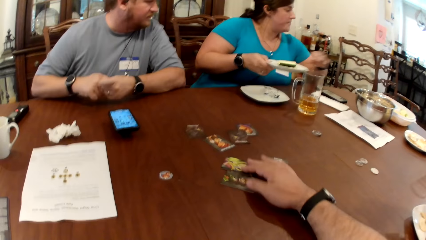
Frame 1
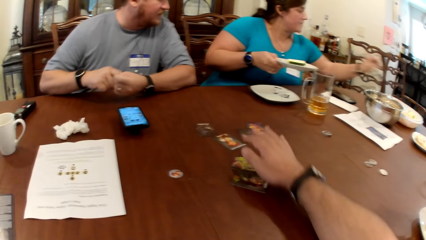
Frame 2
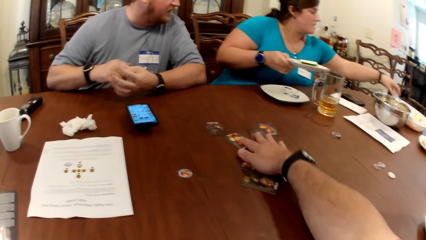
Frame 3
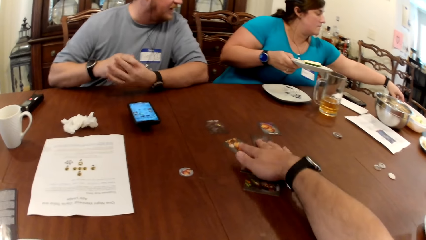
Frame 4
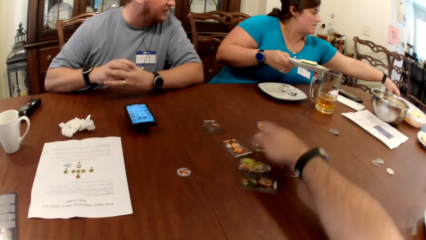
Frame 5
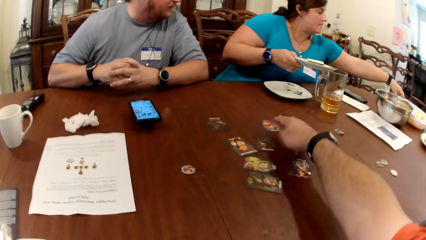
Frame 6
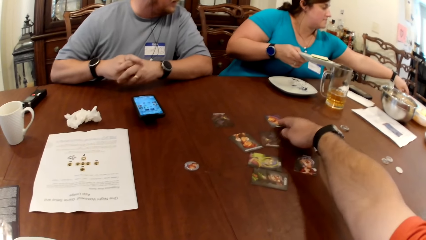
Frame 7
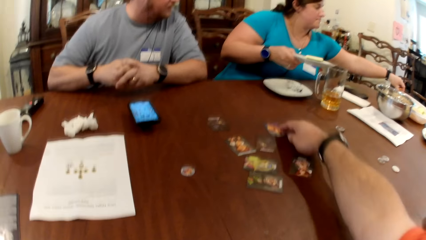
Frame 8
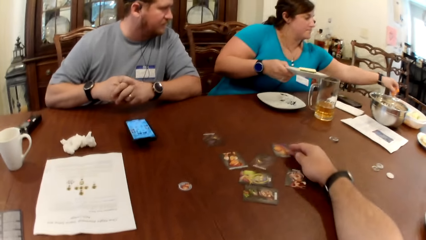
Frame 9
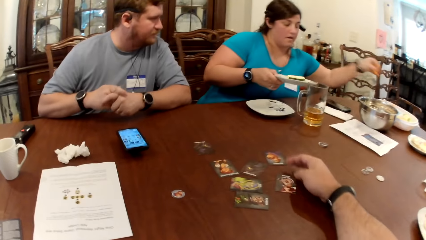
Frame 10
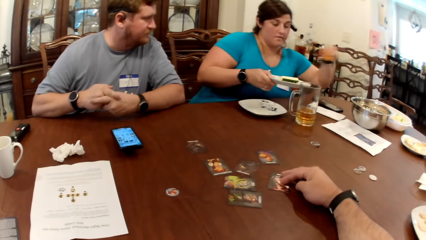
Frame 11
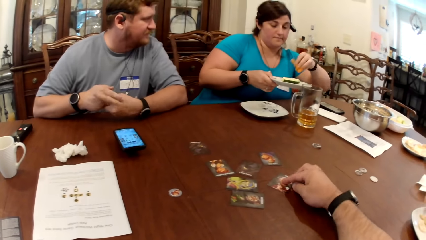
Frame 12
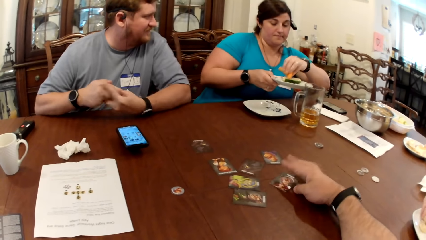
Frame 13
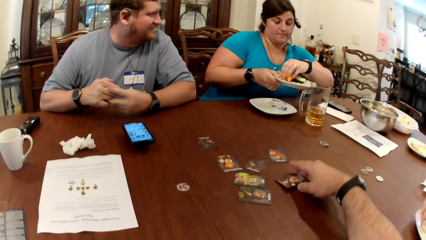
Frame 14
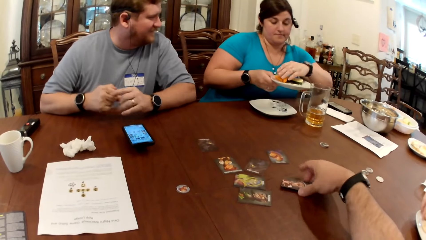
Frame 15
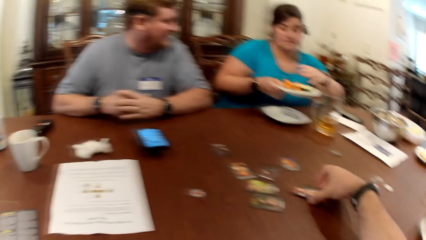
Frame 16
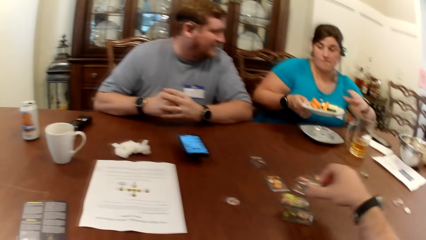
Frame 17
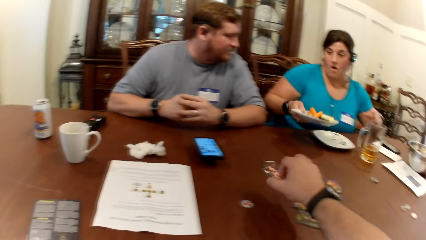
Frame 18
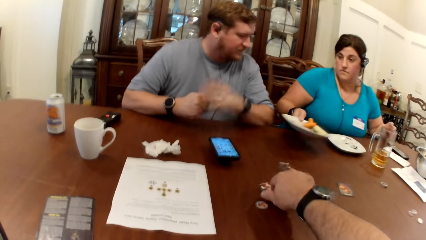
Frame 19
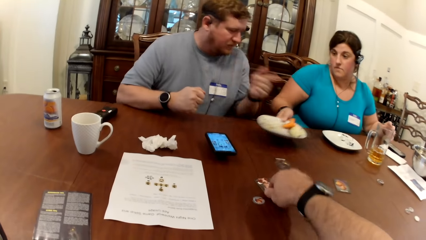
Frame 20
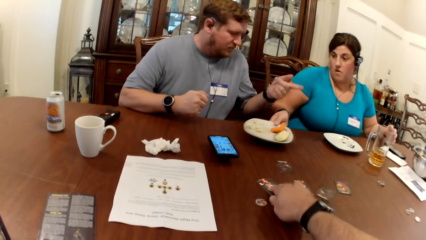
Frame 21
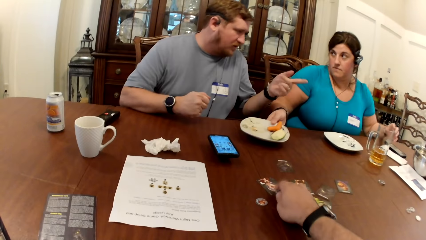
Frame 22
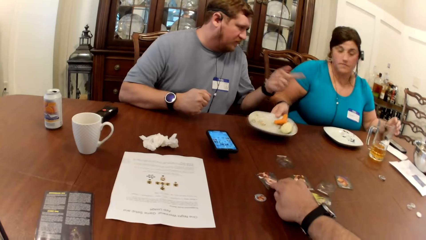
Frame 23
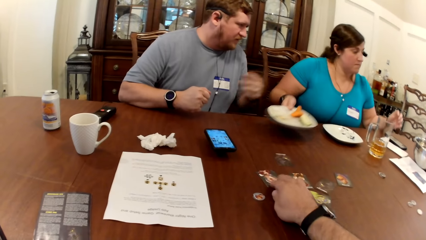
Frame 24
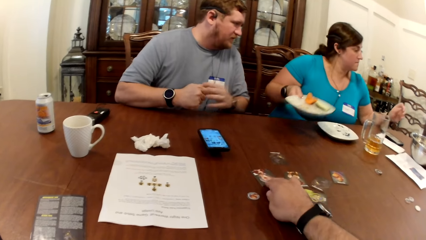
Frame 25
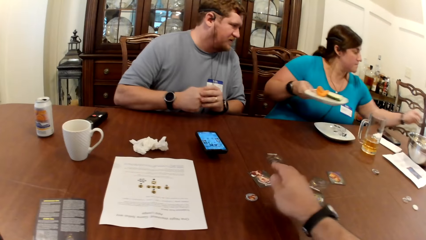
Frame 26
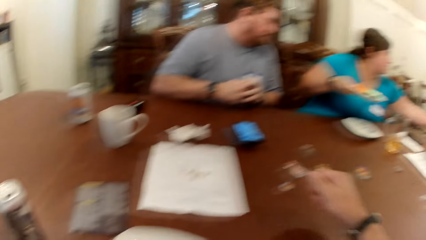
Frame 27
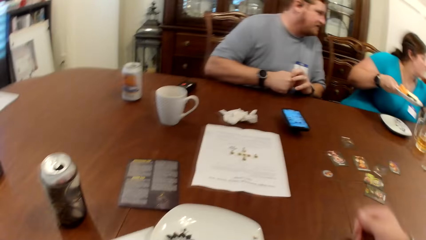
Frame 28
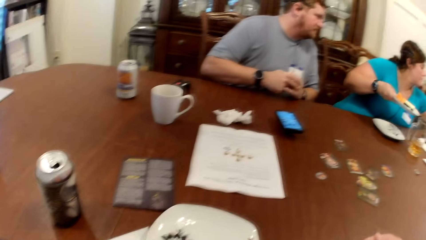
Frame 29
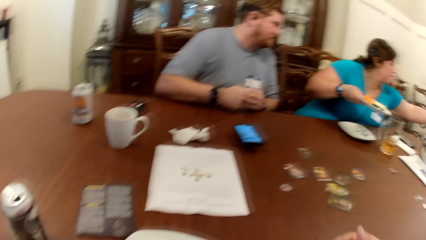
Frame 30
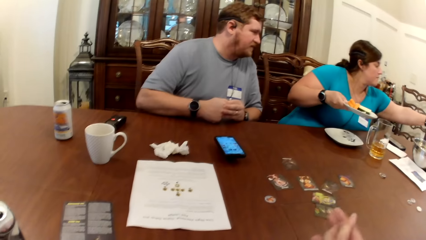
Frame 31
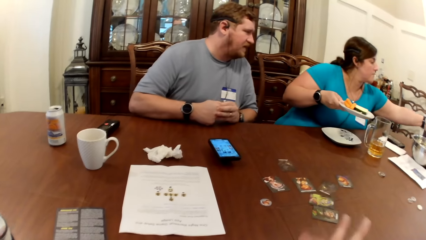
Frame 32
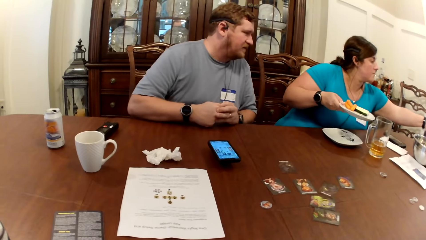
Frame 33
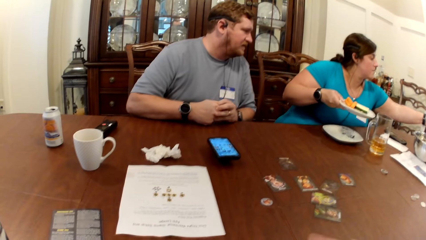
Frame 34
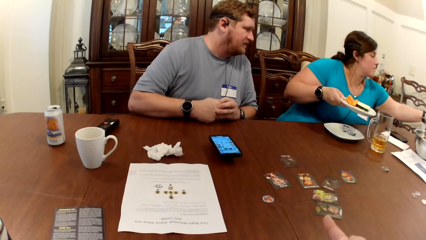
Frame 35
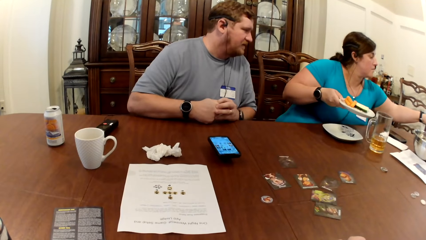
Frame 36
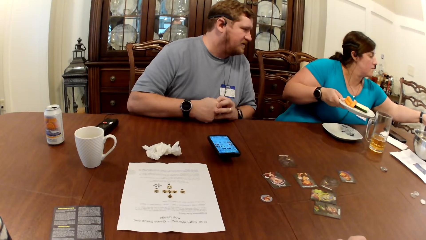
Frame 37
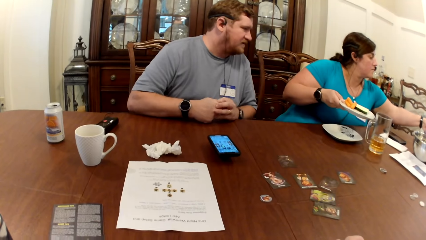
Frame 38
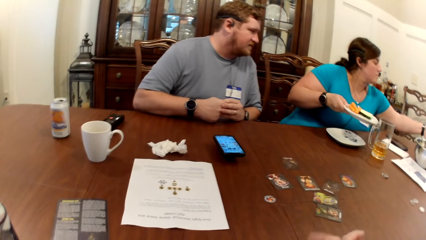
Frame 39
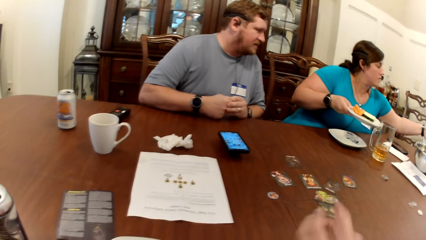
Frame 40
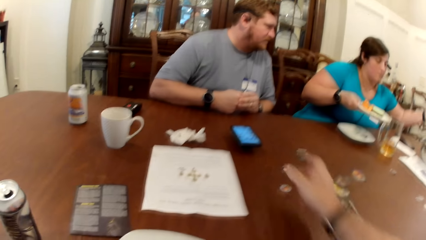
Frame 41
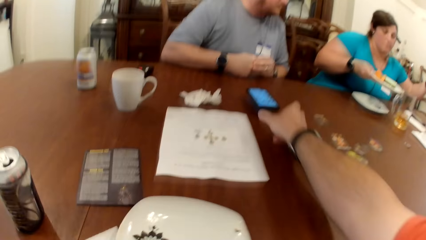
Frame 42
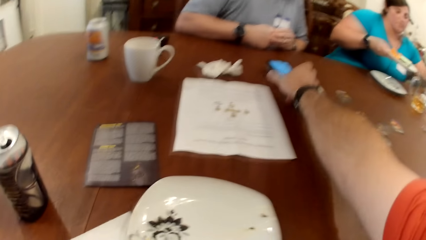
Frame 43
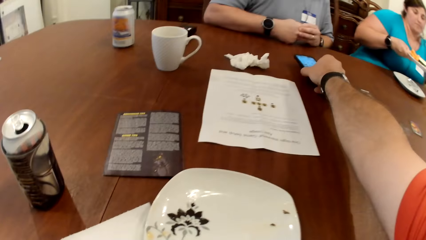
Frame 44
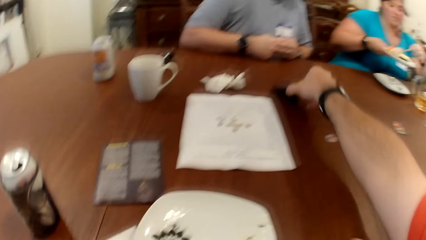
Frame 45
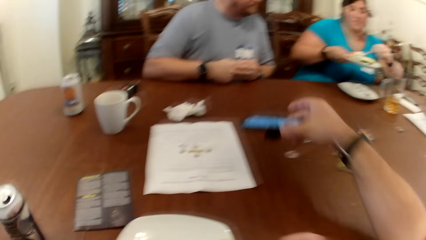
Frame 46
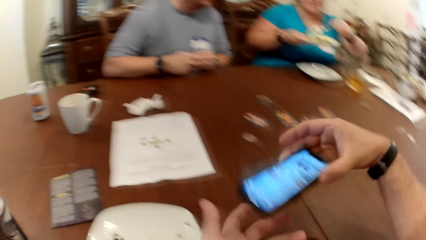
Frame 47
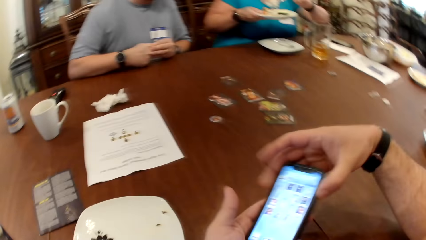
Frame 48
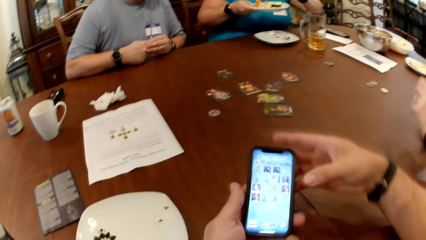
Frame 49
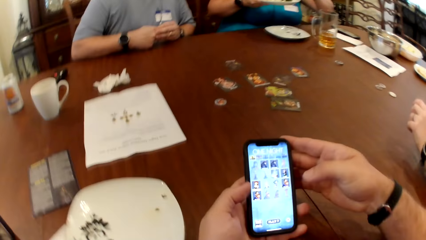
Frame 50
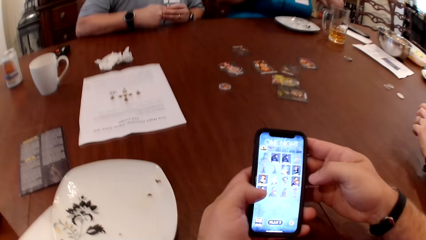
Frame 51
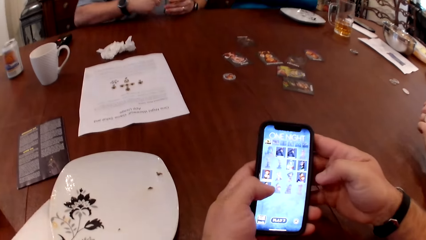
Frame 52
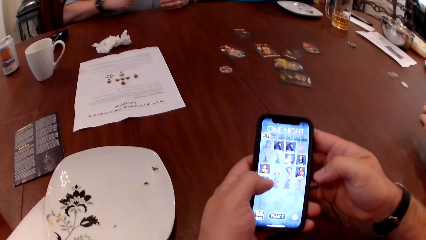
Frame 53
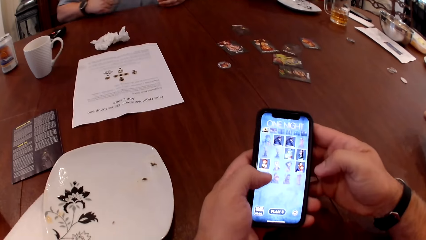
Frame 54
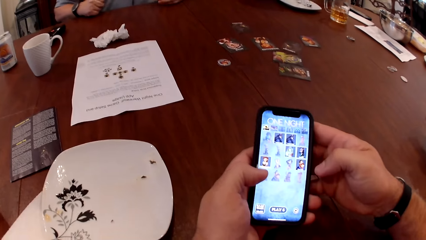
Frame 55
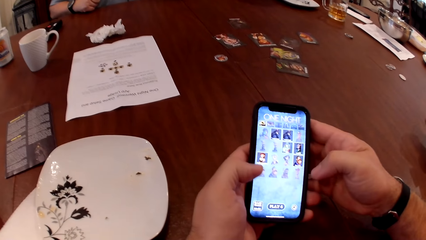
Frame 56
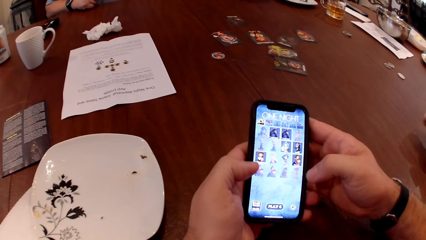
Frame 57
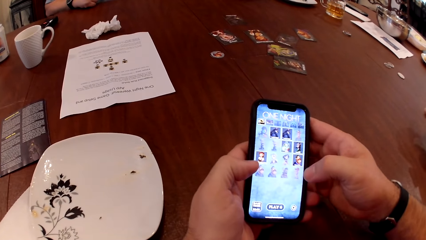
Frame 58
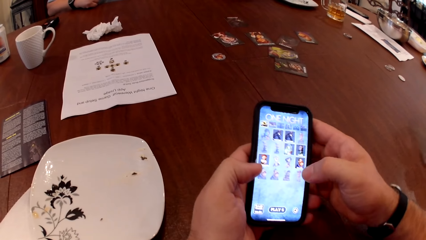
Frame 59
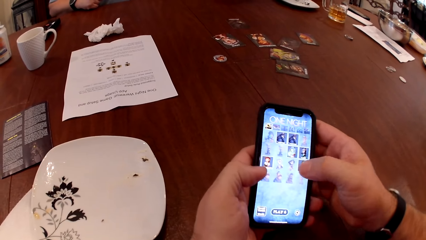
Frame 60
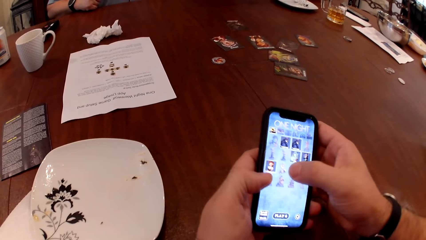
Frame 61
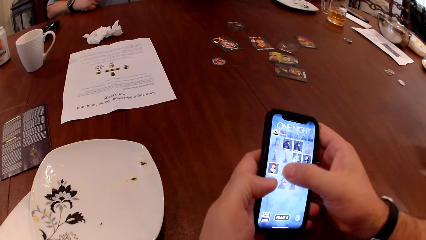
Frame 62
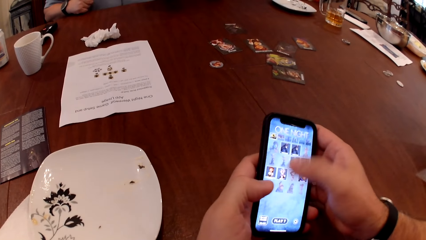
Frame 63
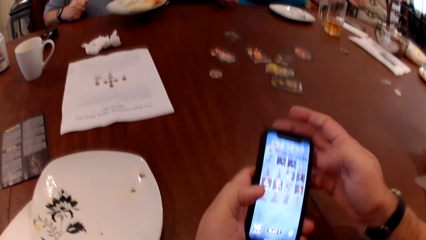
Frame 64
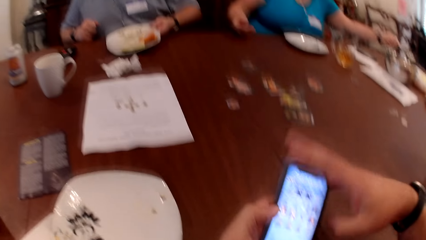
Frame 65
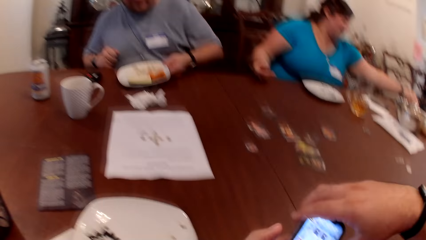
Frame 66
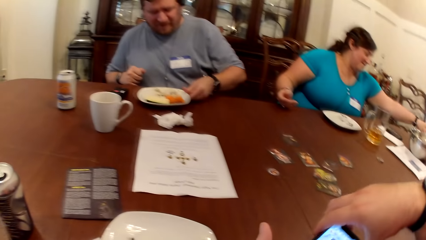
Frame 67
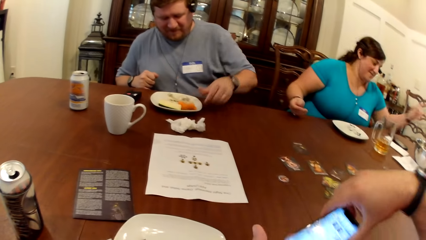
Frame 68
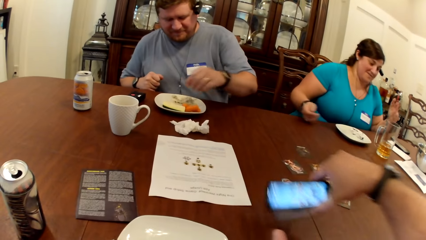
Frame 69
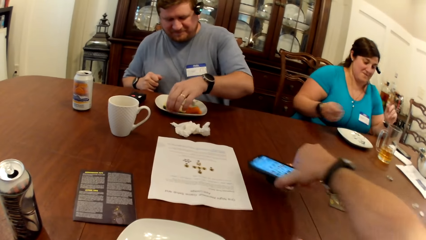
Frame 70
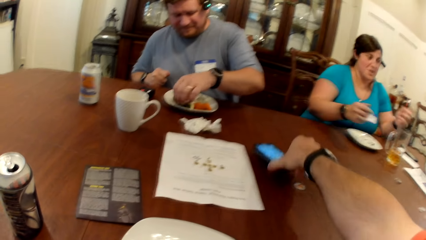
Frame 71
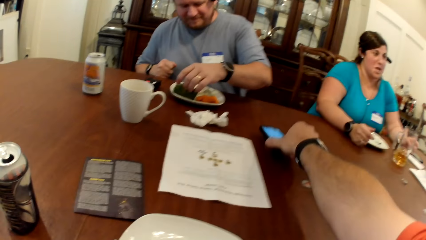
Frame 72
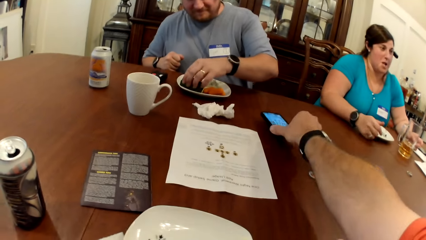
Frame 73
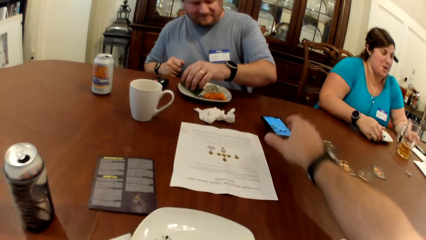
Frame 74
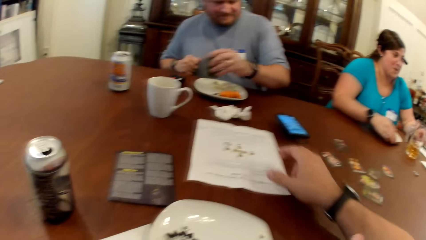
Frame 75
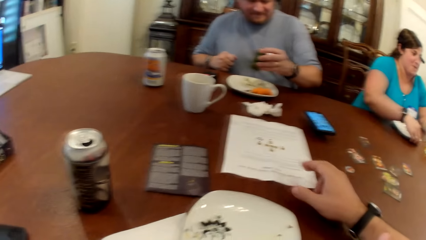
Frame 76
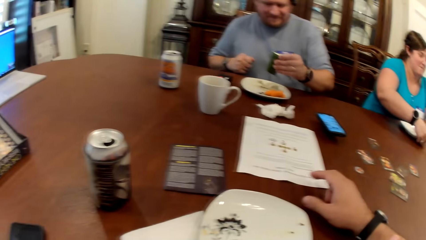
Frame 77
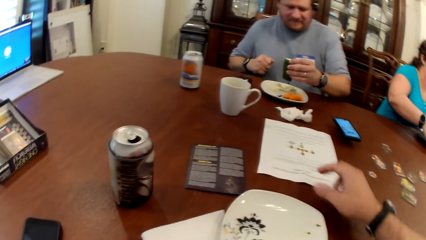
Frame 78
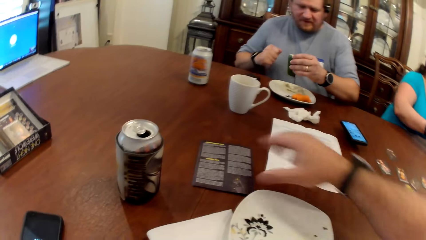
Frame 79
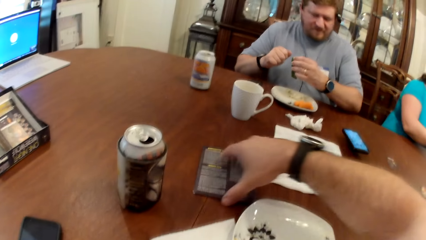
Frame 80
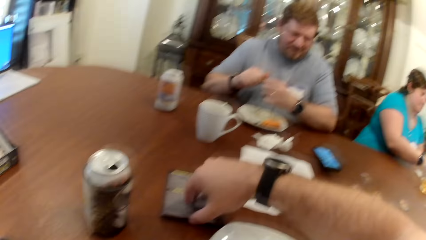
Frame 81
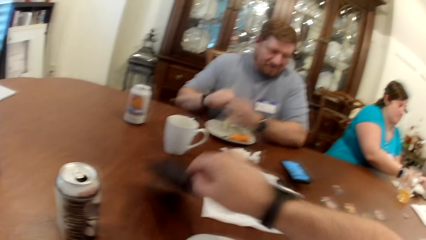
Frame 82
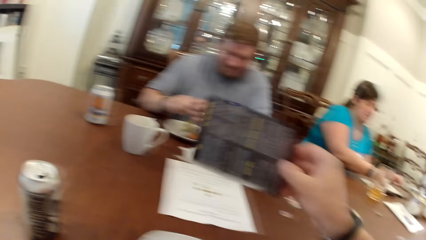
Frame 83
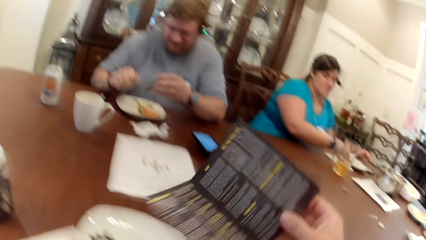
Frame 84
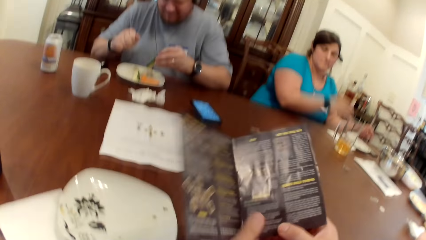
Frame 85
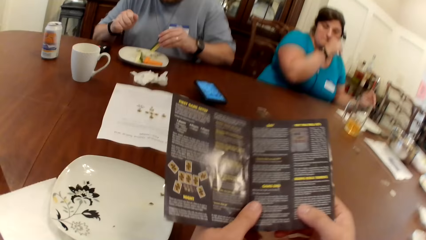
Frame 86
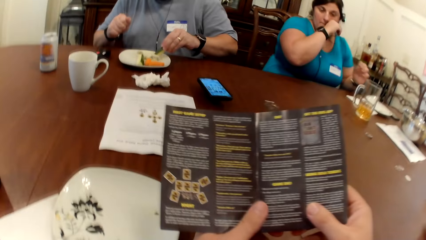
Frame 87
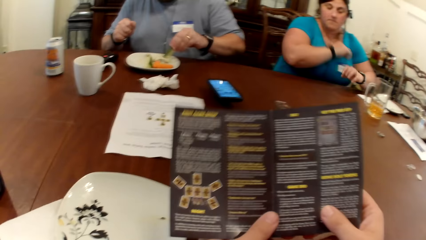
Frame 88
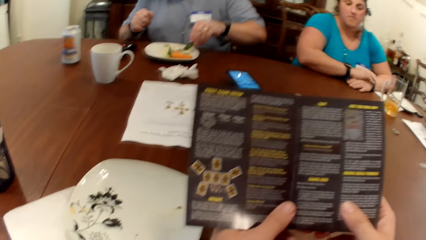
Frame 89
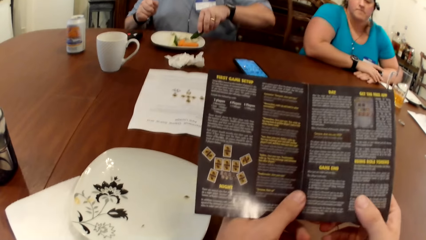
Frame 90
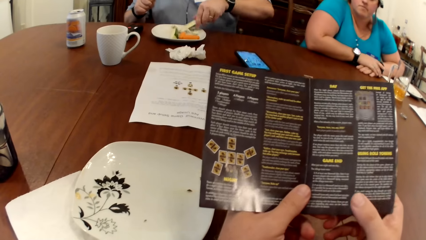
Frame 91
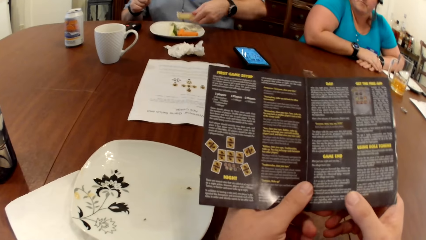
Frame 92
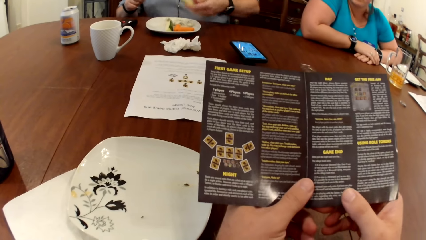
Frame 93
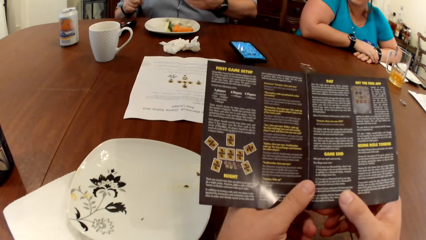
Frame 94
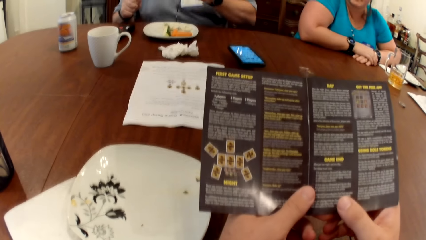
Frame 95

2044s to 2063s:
A woman places the zucchini in her hand on the plate in her right hand. The camera wearer moves a set of cards on the table with his right hand. He arranges cards on the table. Another woman picks some carrots from the veggie bowl with her left hand. The first woman places the carrots in her hand on the plate in her right hand. The camera wearer picks a phone on the table with his right hand. The first woman pours cream cheese into the plate in her right hand from a spoon in her left hand. The camera wearer operates the phone with both hands. A man places his plate in his left hand on the table. The man picks the zucchini from his plate with his right hand. The camera wearer places the phone in his right hand on the table. The first woman moves a plate on the table with her right hand. The camera wearer picks a game manual from the table with his right hand. He holds the game manual with both hands. A woman touches her nose with her right hand. The man dips the zucchini in his left hand into the cream cheese on his plate.
